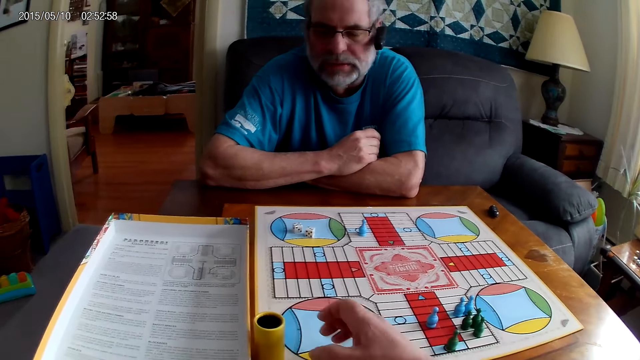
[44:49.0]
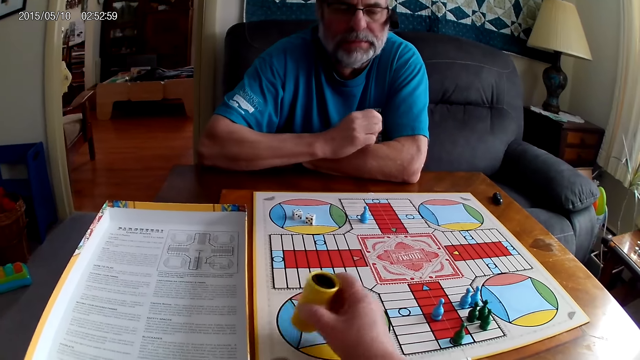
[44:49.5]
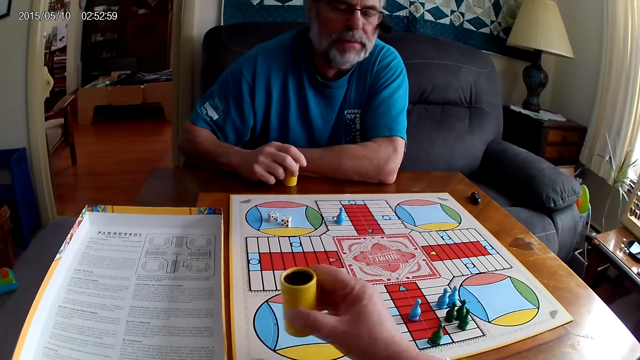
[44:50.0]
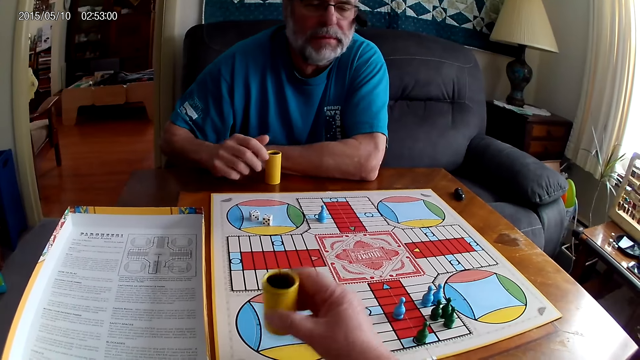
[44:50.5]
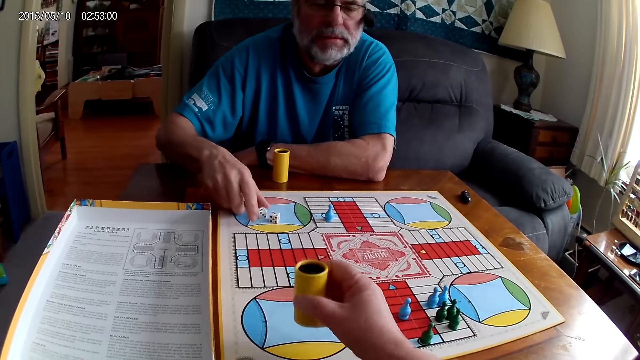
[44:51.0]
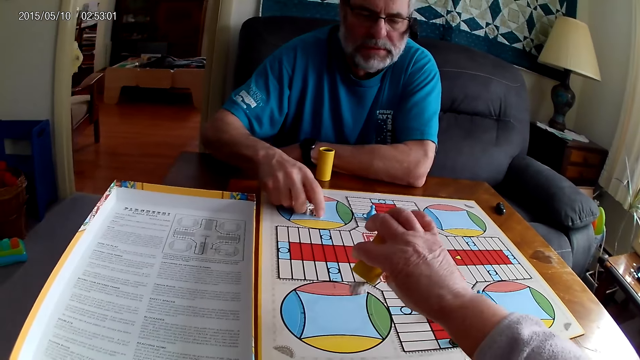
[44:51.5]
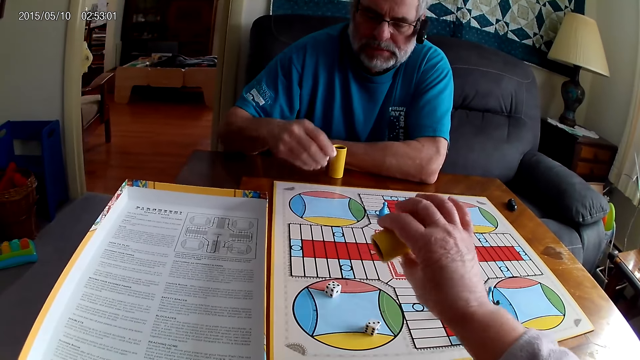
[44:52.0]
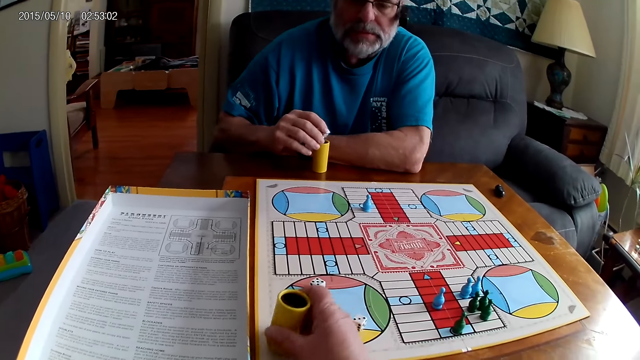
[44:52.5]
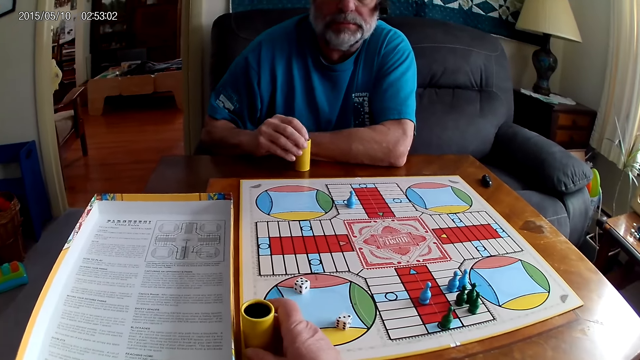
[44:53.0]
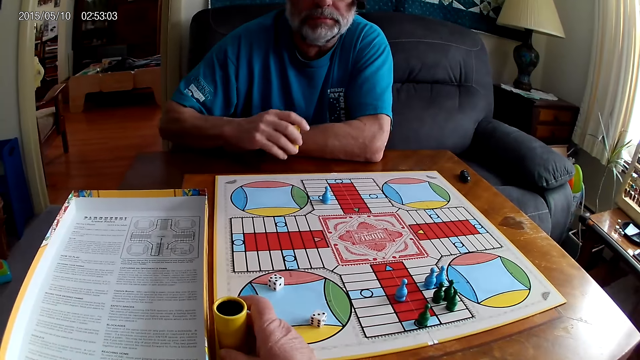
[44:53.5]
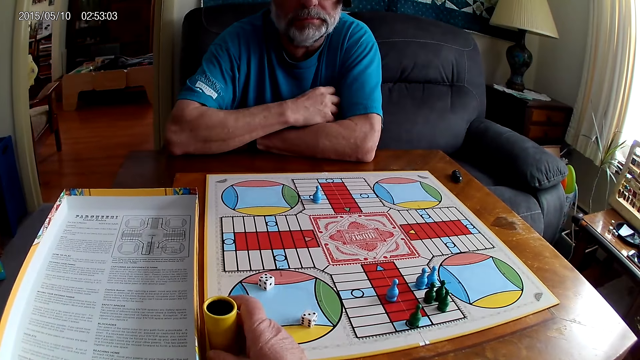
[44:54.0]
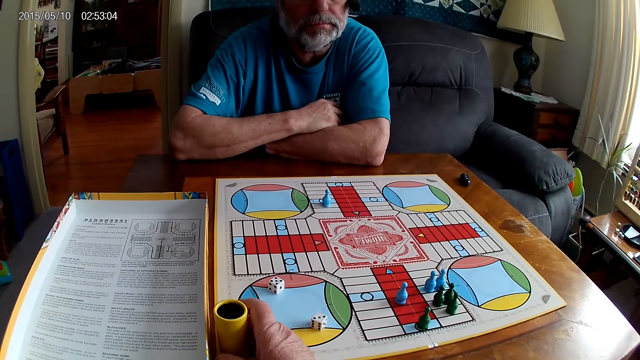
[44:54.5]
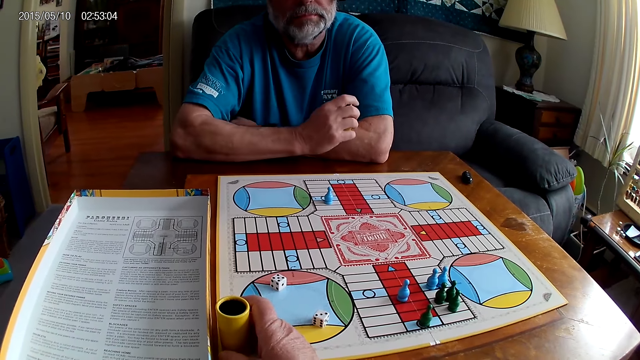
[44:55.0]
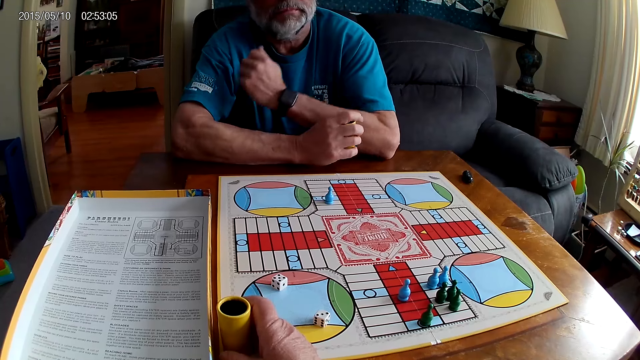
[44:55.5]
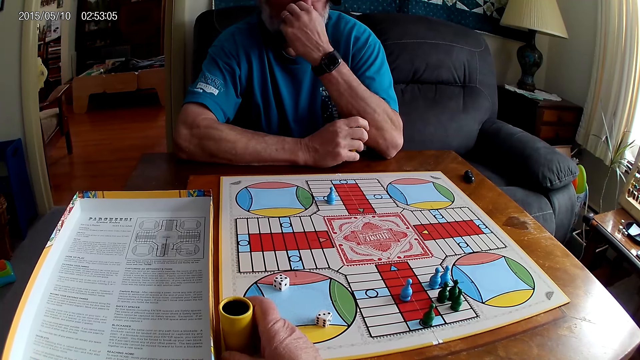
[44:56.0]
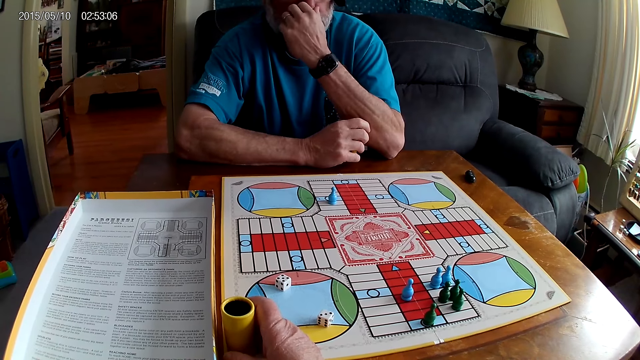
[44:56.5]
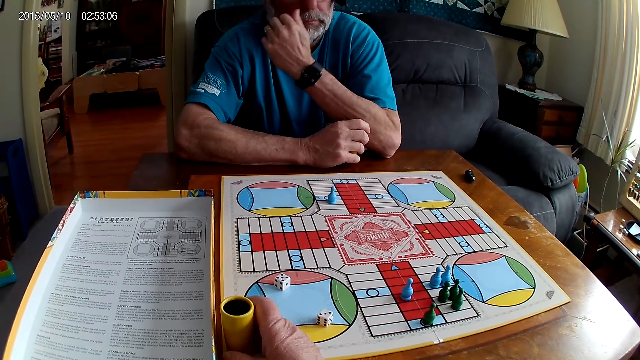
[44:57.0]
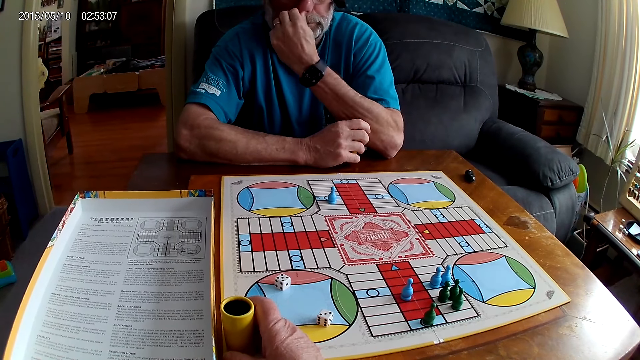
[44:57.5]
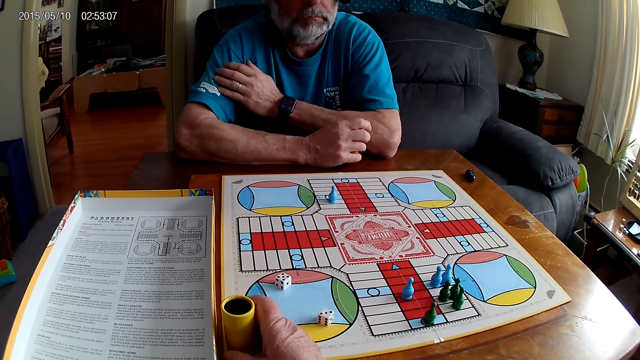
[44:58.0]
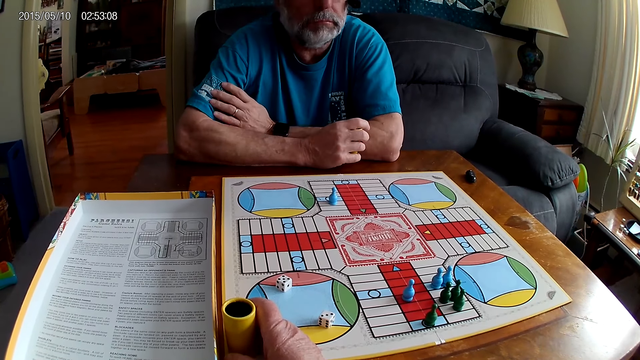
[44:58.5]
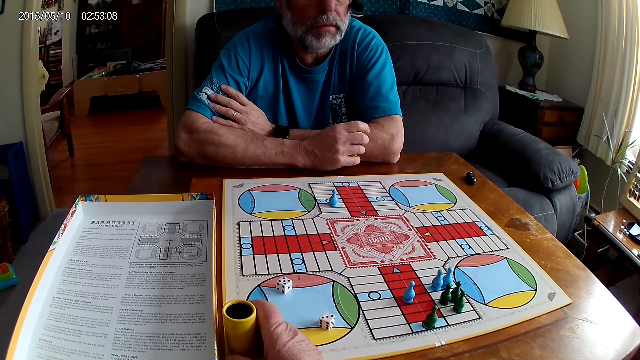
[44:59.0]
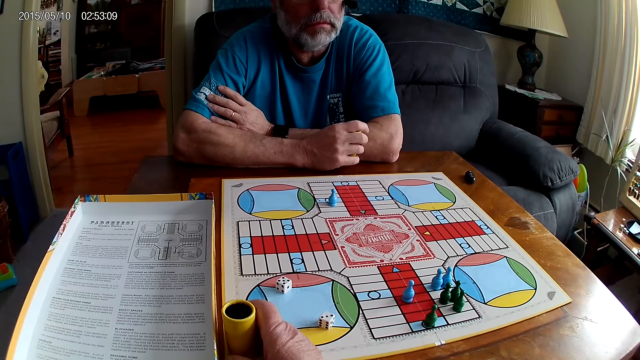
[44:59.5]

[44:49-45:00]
The camera wearer takes the container from the table with the right hand. They shake the dice in the container. A man drops the container on the table. The camera wearer drops the dice from the container on the Ludo board. The man takes the dice from the Ludo board with the right hand, puts the dice in the container and takes the container from the table with the right hand. The camera wearer places the container on the board. They stare at the board. The man stares at the board, touches the nose with the left hand, wipes the nose and stares at the board.

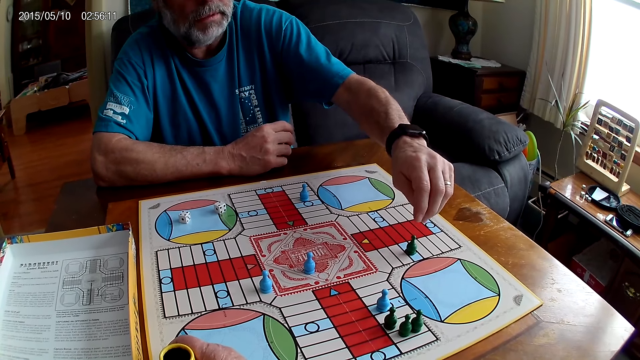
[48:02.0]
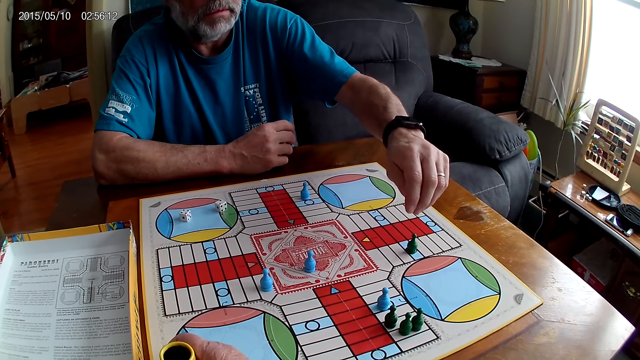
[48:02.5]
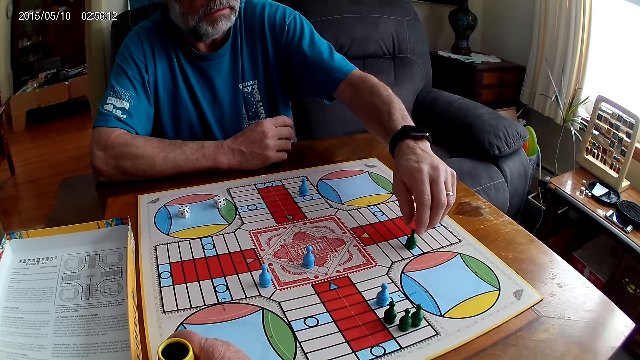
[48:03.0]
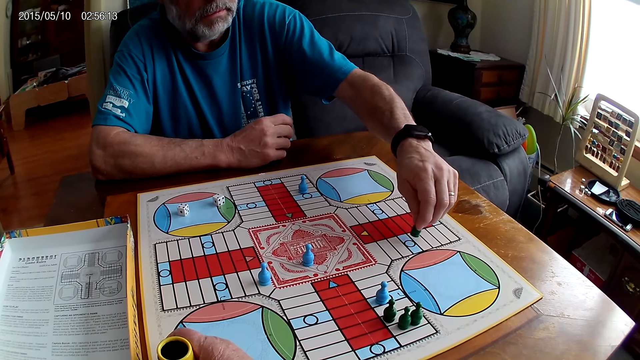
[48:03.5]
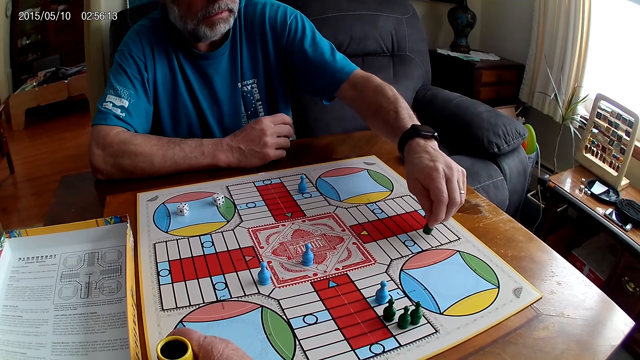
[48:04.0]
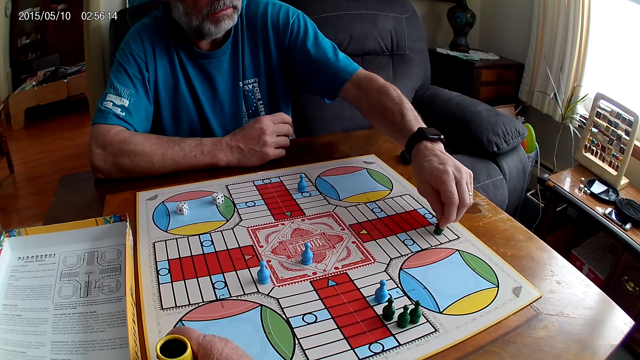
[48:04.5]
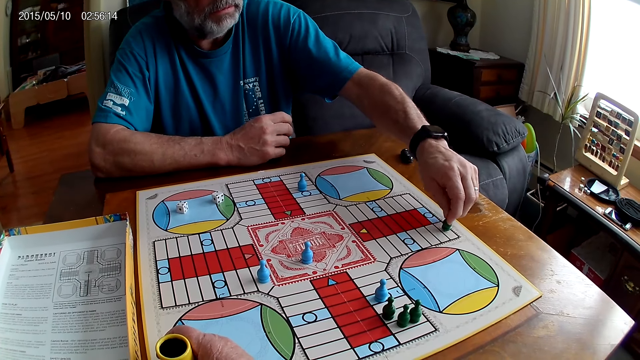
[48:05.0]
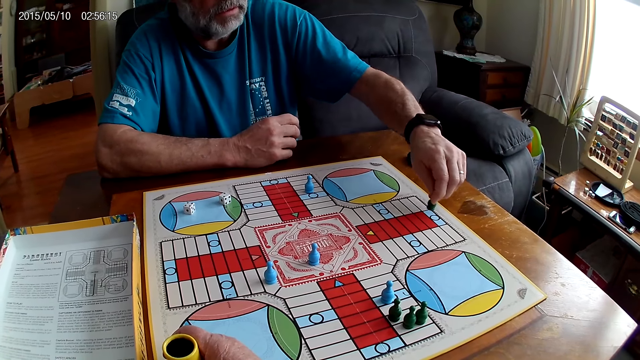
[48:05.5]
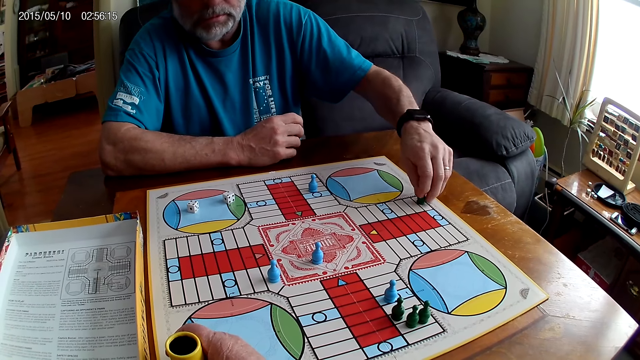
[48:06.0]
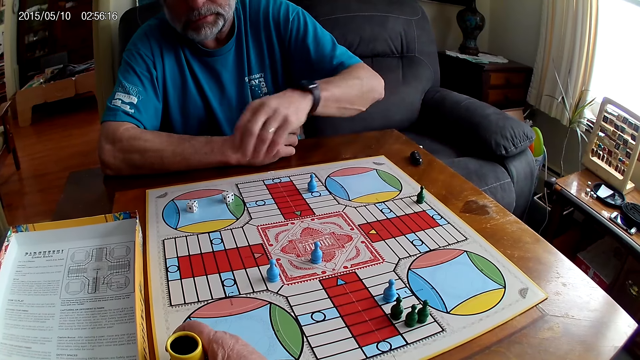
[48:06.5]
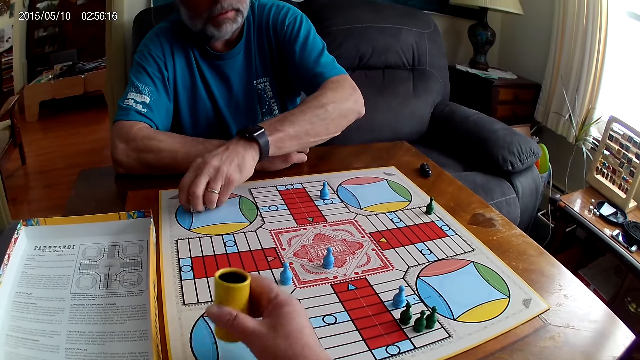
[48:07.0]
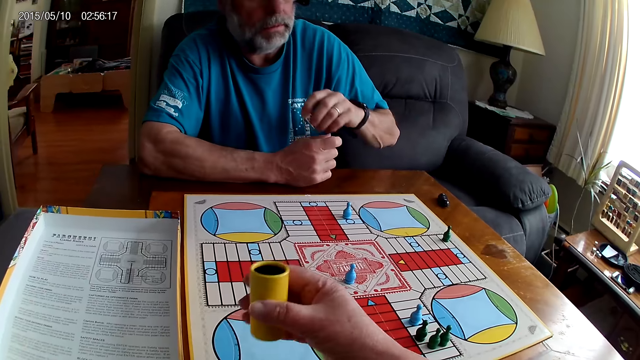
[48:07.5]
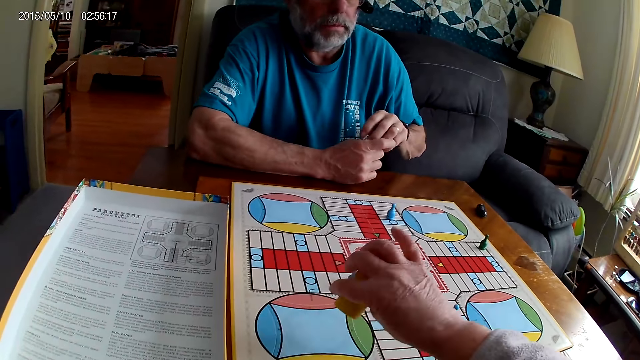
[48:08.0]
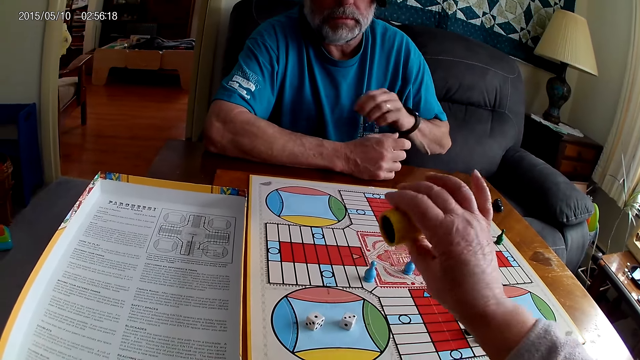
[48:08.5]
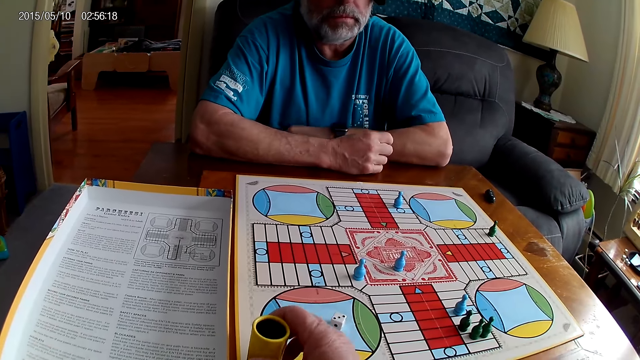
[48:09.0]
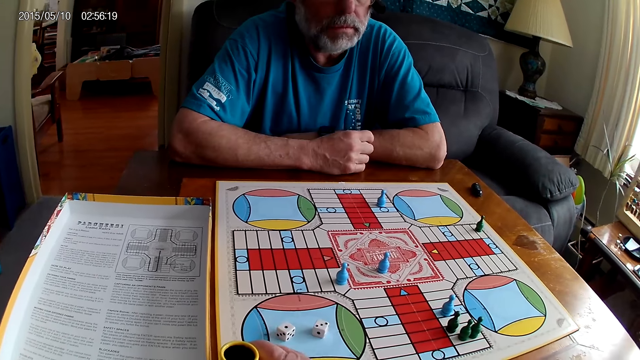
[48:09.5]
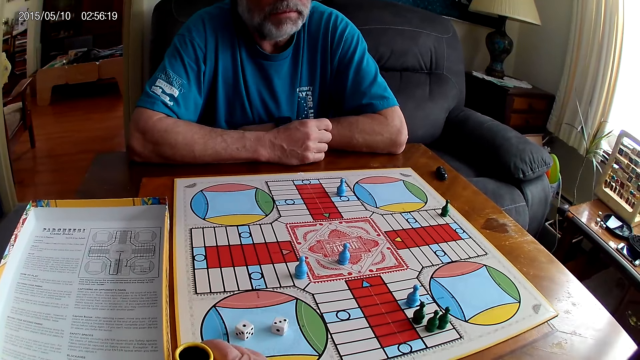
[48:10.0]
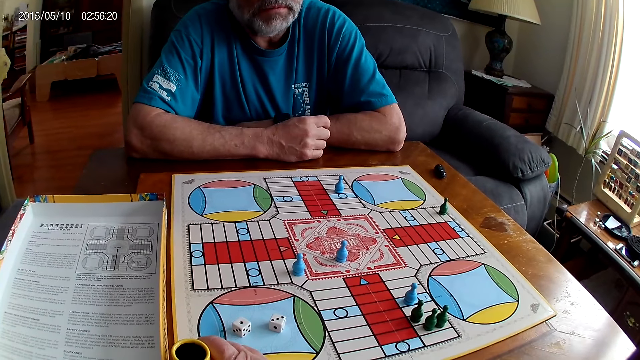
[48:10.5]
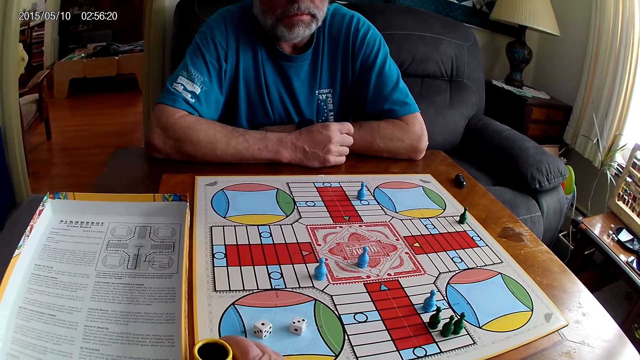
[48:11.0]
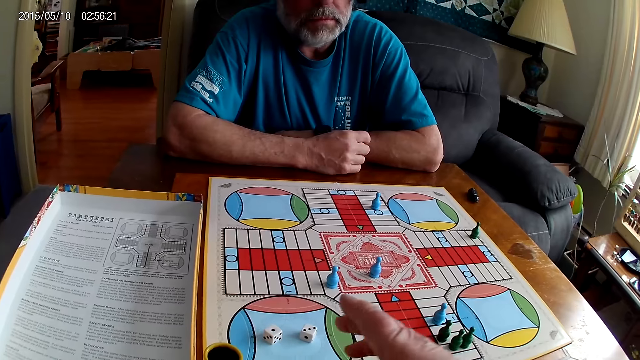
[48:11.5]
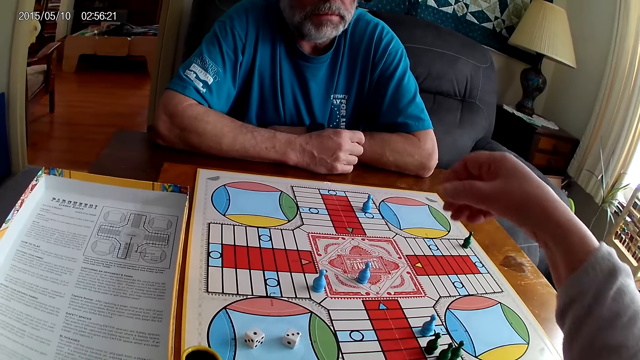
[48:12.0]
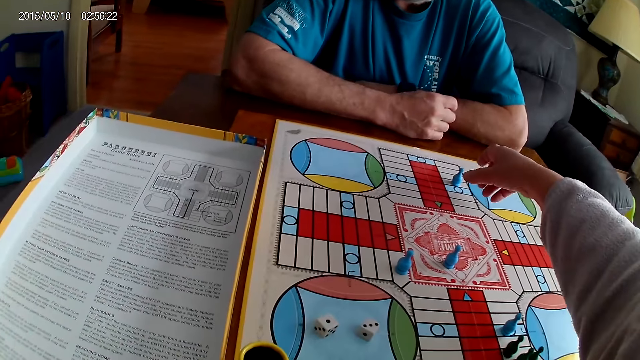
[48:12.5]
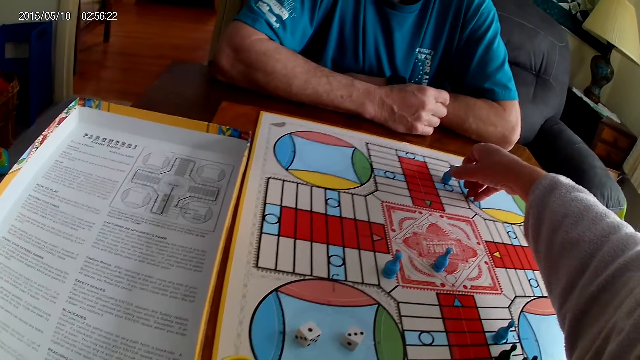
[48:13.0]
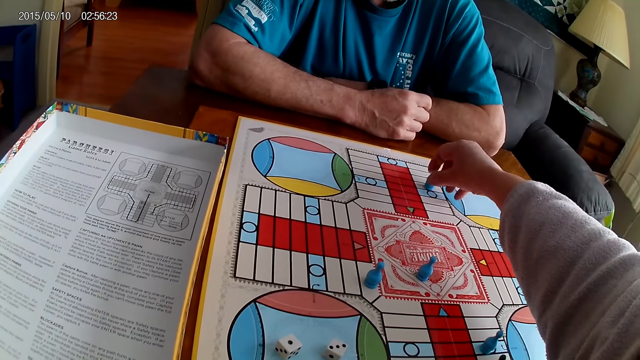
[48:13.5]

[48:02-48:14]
A man picks up a Ludo pawn. The man moves the Ludo pawn on the board and places the Ludo pawn on the board. The man takes the dice from the Ludo board. The camera wearer picks up a dice shaker and shakes the dice shaker. The man puts the dice into the dice shaker. The camera wearer plays Ludo. They pour the dice on the board and place the dice shaker on the board. The man stares at the board. The camera wearer stares at the board. They pick up a Ludo pawn.
